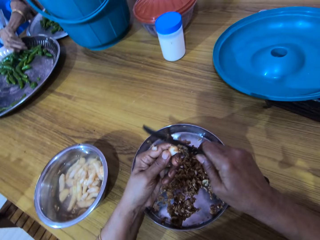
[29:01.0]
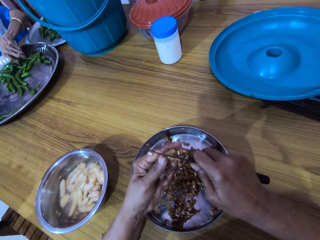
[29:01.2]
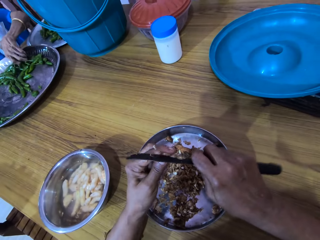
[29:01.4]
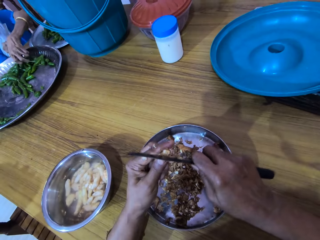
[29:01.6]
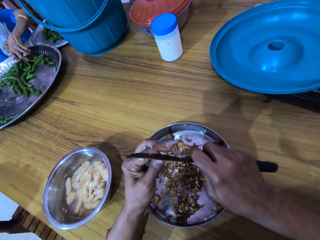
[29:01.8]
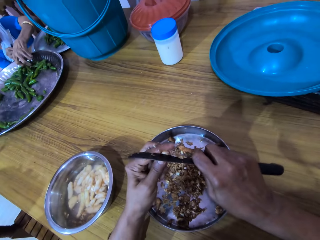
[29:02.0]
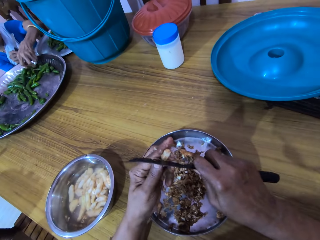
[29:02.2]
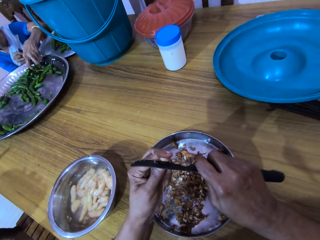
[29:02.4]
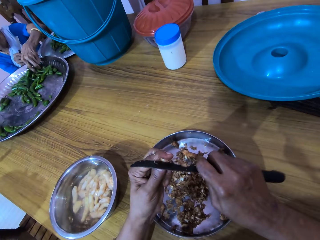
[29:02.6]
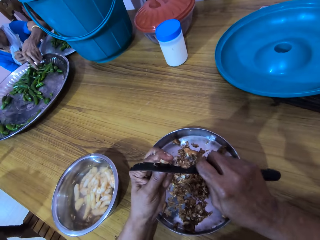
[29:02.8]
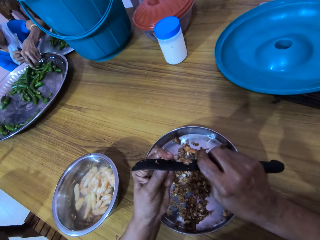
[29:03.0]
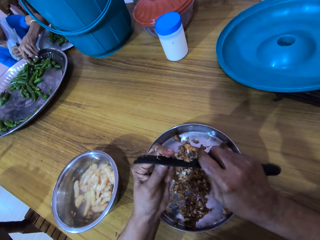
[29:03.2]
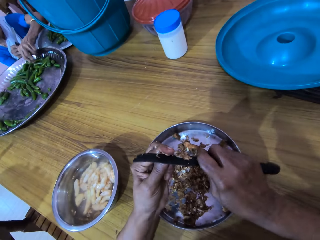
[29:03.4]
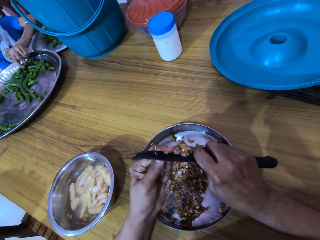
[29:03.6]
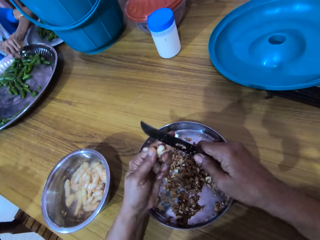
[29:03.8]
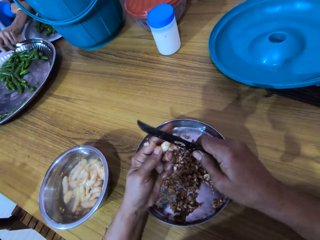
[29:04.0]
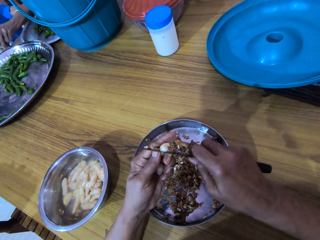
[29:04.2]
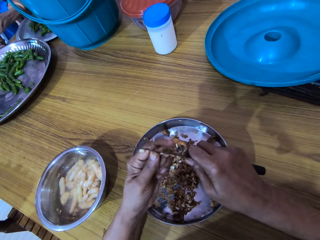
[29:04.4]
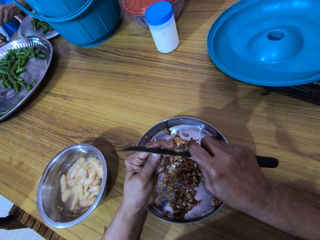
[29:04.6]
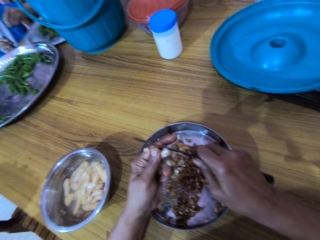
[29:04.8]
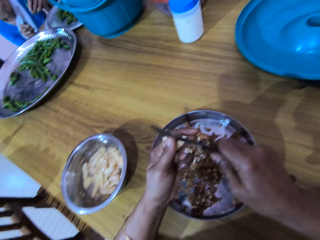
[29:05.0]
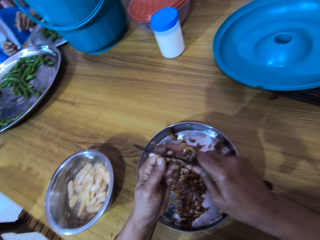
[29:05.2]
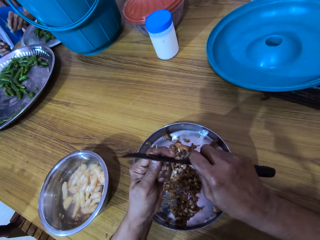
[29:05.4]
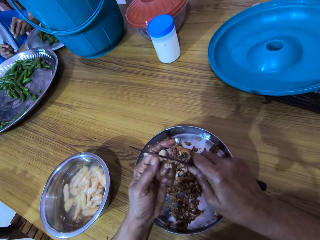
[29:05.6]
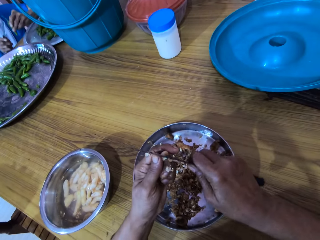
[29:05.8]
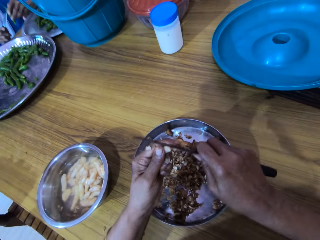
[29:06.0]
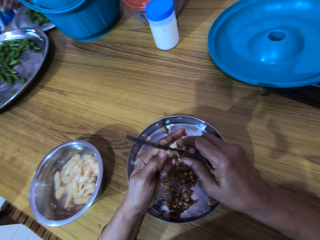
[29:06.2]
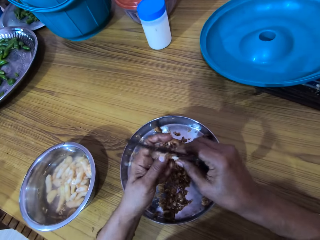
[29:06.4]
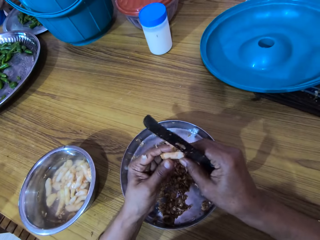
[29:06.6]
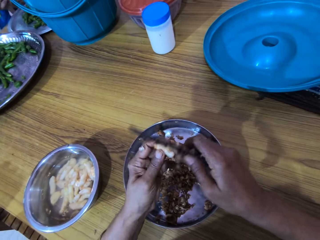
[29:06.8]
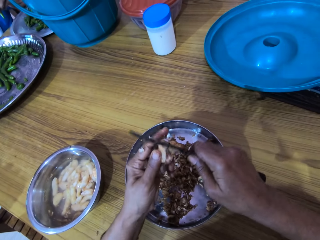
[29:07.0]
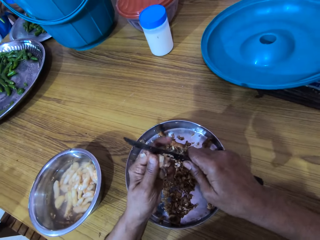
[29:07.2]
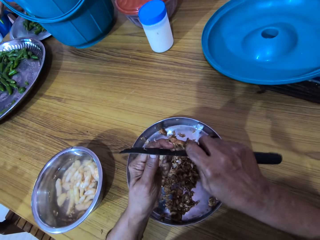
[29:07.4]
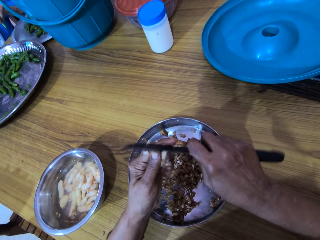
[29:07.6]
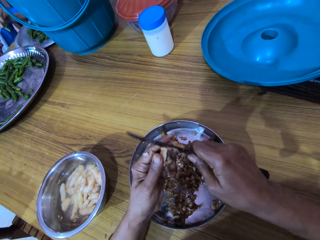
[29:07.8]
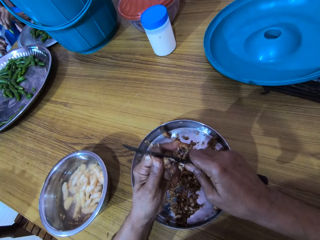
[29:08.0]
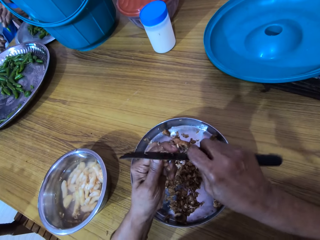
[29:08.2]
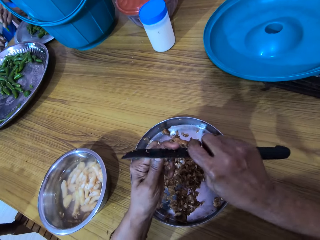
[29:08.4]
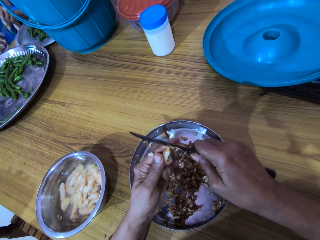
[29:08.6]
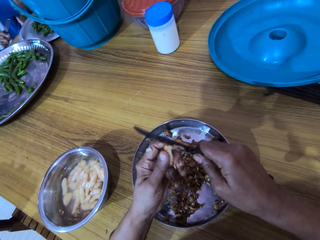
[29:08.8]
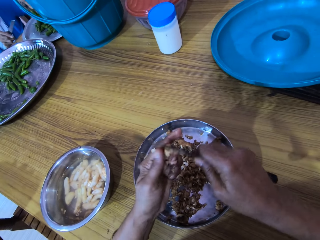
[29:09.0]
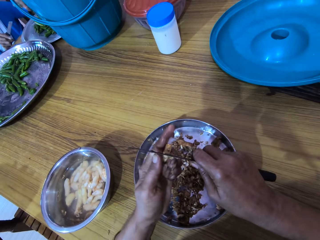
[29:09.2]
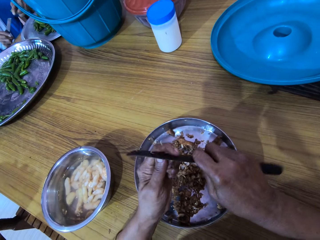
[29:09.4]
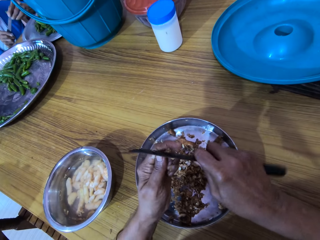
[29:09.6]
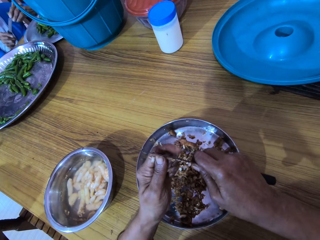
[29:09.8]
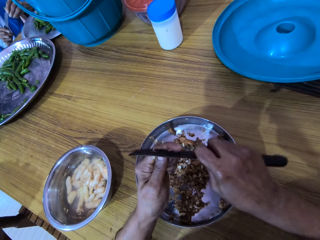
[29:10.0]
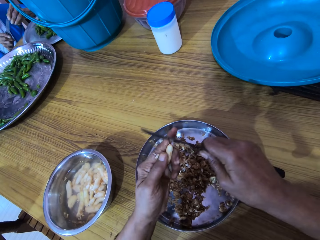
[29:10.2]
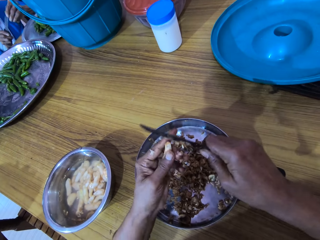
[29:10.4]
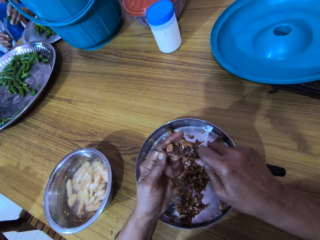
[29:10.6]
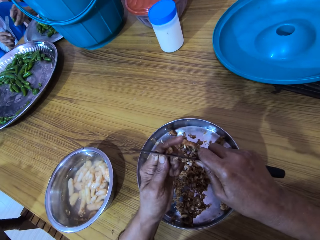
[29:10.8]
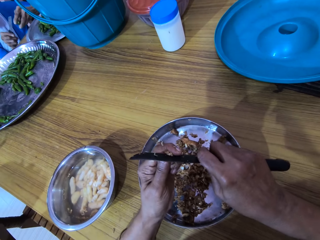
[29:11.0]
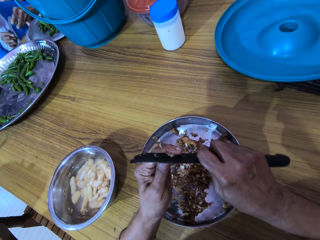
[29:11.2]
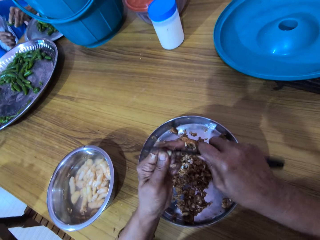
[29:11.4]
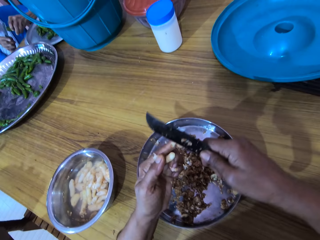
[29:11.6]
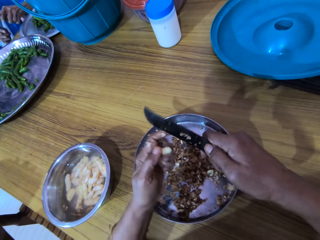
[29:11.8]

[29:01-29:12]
The camera wearer converses with the woman. The woman cuts the green pepper in her left hand with the knife in her right hand. The woman drops the green pepper in her left hand in the tray on the table.

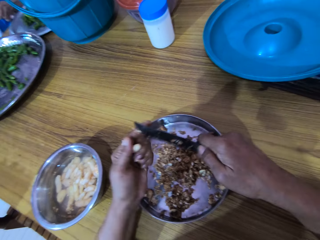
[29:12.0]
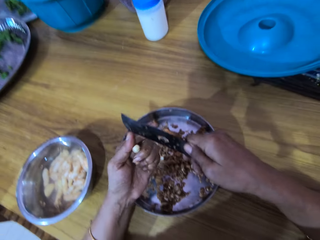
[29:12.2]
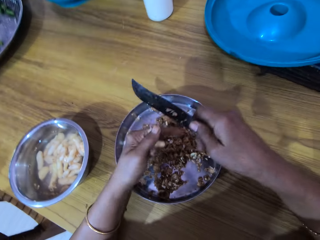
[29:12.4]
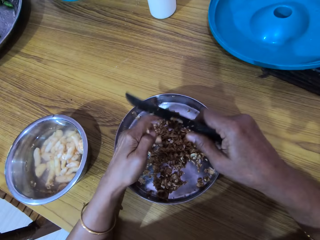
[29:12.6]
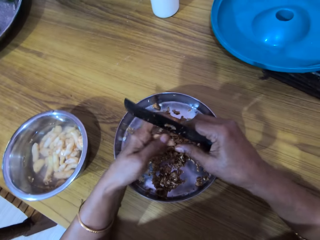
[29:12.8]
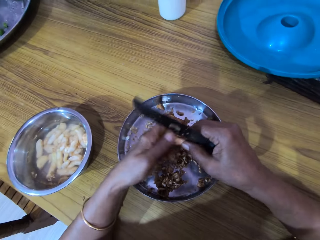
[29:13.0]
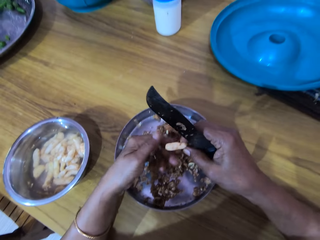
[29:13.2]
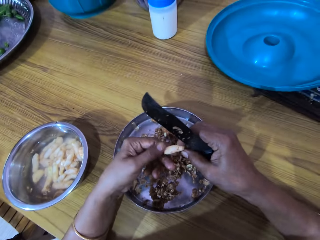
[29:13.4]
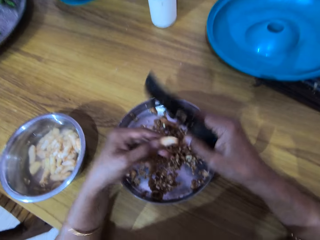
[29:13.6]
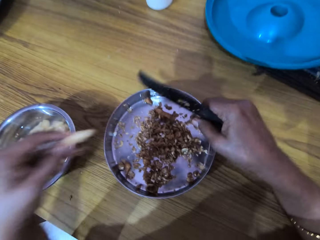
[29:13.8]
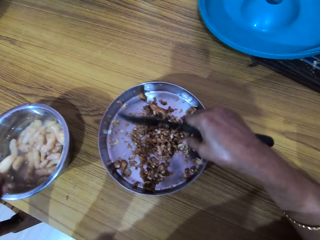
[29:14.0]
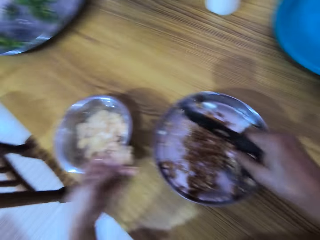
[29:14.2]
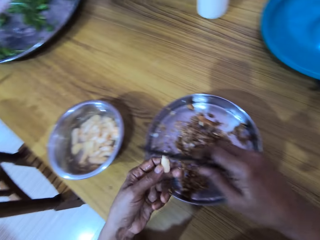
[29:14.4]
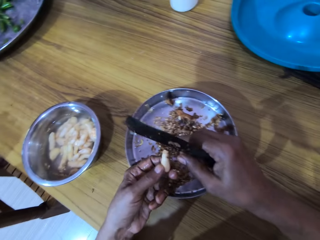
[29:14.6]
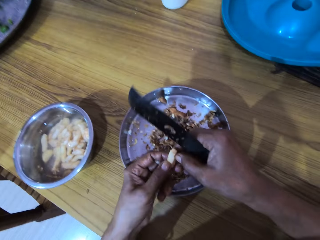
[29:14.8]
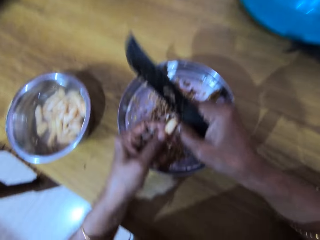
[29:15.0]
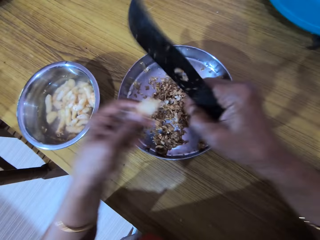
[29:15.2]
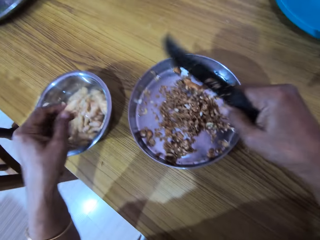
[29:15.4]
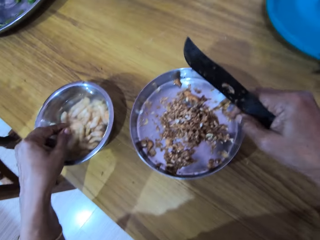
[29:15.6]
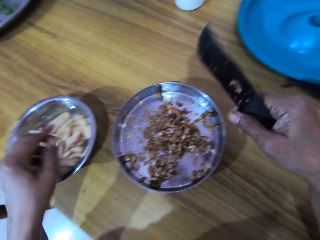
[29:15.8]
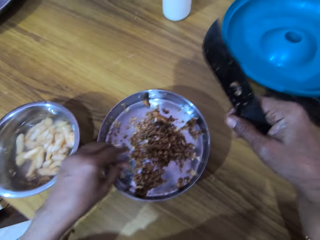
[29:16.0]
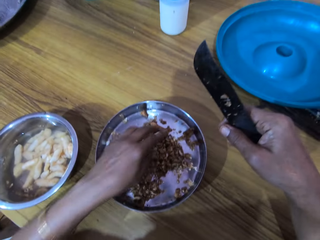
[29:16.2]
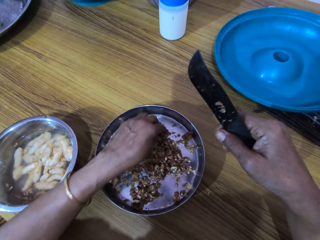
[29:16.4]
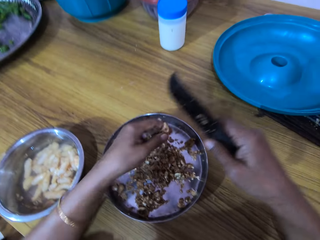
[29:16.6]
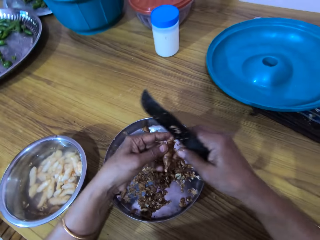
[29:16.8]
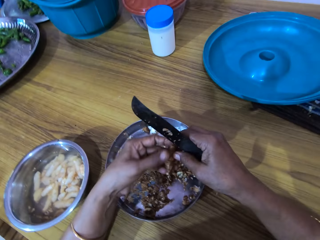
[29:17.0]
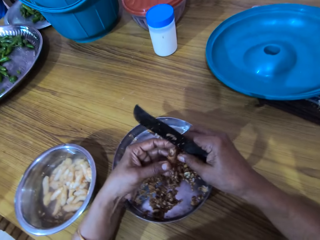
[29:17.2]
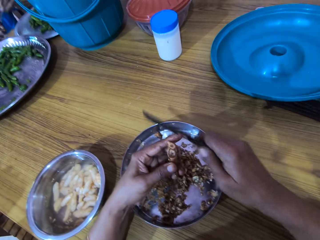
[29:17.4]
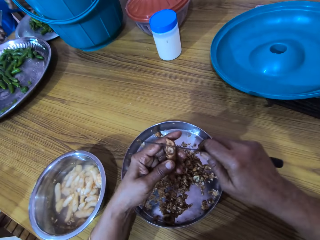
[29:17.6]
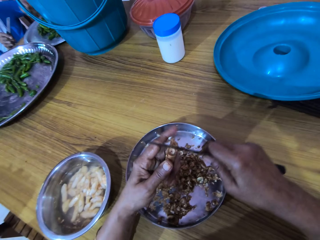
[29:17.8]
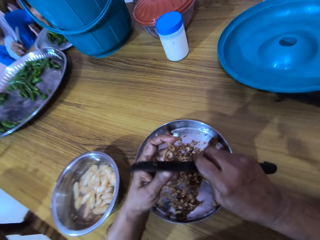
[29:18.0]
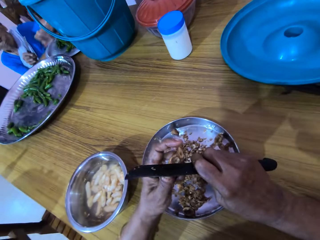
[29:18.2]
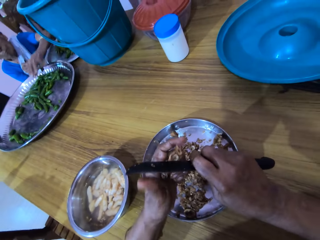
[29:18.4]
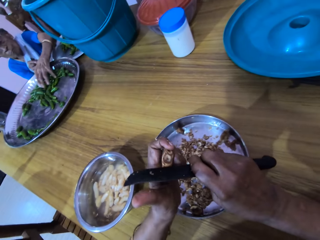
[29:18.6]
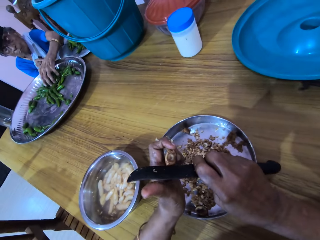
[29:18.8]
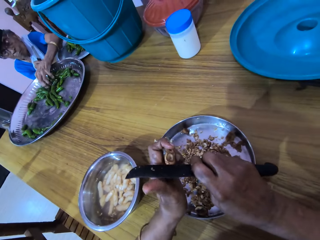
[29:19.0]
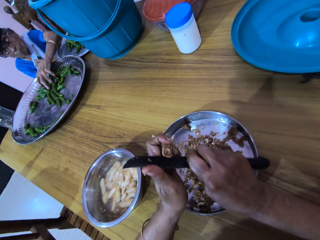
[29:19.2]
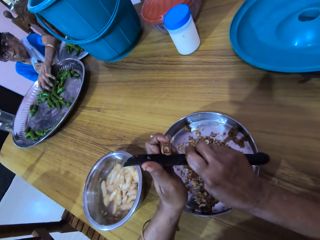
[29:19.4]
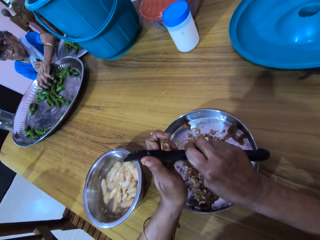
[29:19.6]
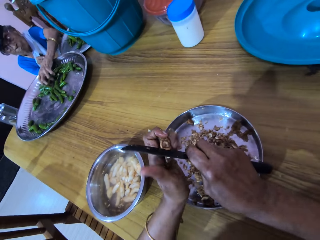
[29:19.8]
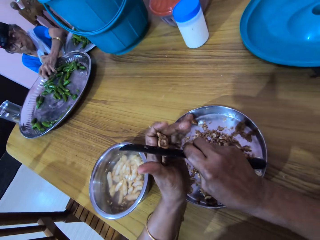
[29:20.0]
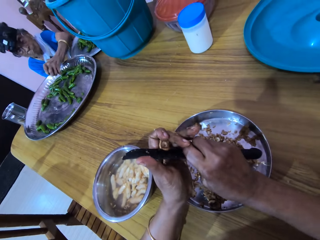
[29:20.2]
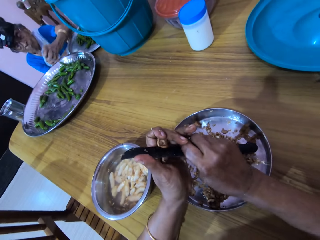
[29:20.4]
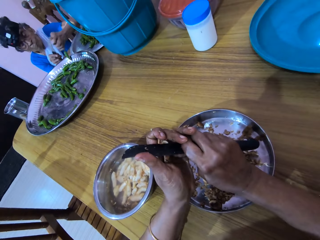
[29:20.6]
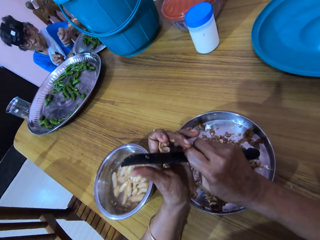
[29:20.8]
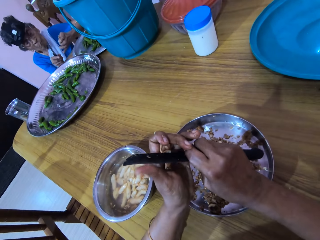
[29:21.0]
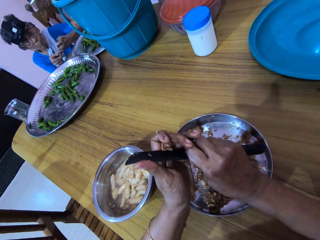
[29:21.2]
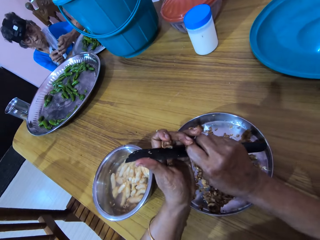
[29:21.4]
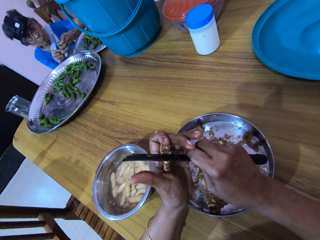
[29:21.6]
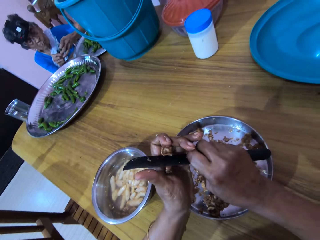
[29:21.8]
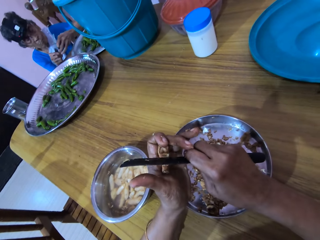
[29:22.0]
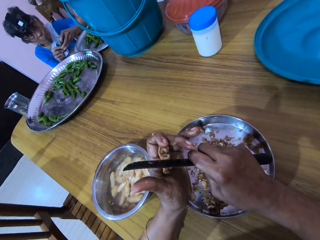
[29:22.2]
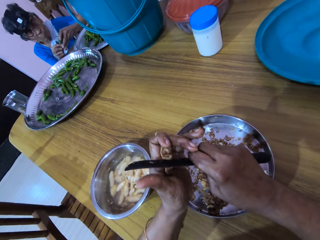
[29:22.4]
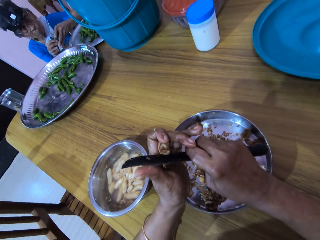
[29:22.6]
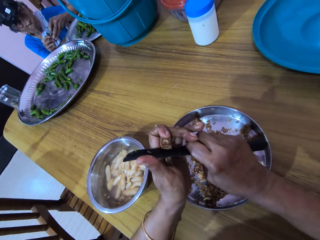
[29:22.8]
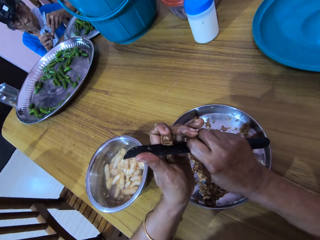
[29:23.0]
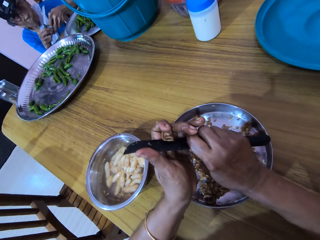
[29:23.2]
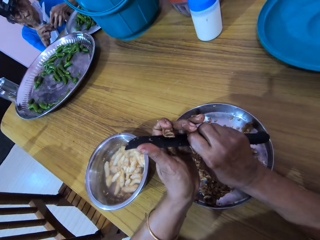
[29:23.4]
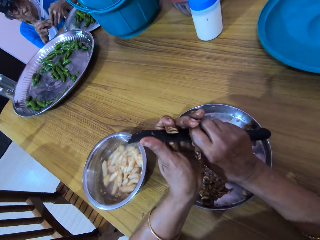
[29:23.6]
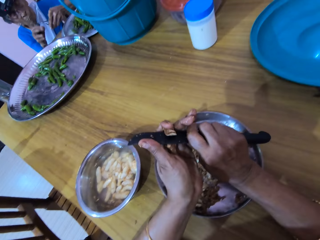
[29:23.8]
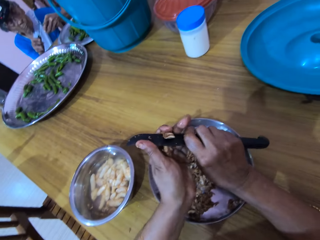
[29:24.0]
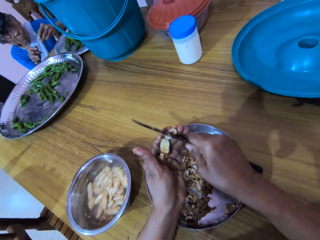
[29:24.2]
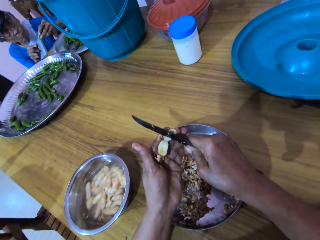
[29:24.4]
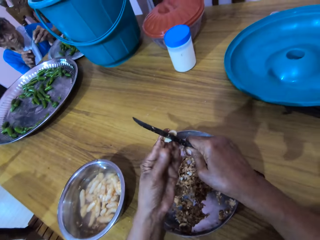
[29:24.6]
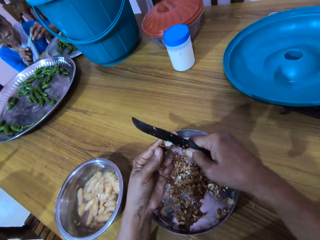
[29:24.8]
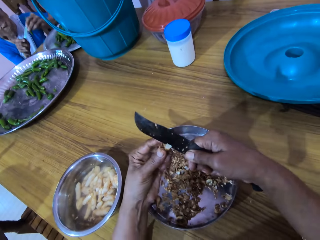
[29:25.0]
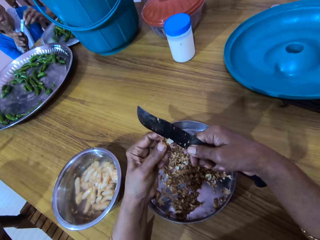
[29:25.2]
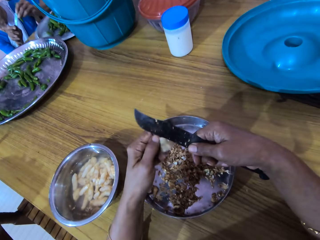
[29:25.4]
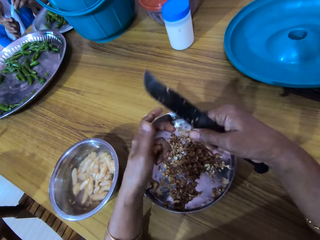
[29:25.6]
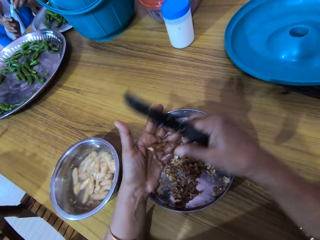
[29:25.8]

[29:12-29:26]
The camera wearer passes the ginger in her left hand to her right hand. She passes the ginger in her right hand to her left hand. She drops the ginger in her left hand in the bowl of water on the table. She picks the ginger from the bowl on the table with her left hand. She touches the ginger in her left hand with her right hand. She cuts the ginger in her left hand with the knife in her right hand. The woman drops the green pepper in her left hand in the tray on the table. The woman picks green peppers from the tray on the table with her left hand. The camera wearer peels the ginger. The woman passes the green pepper in her left hand to her right hand. The woman passes the green pepper in her right hand to her left hand. The woman cuts the green pepper in her left hand with the knife in her right hand.
